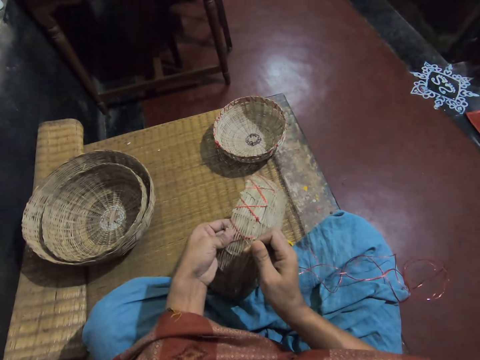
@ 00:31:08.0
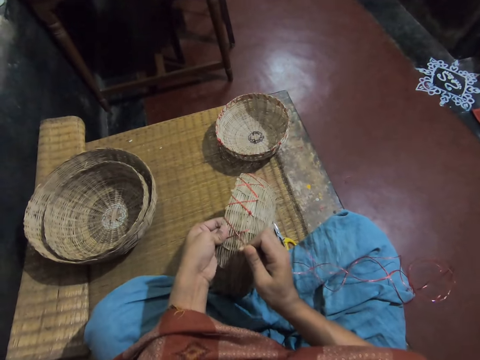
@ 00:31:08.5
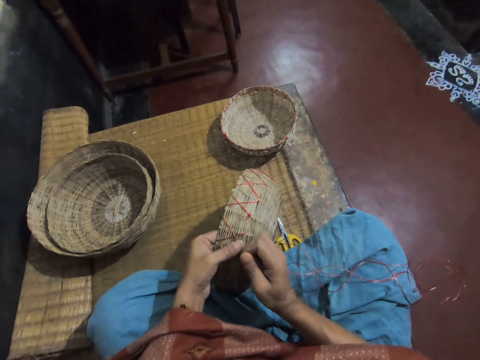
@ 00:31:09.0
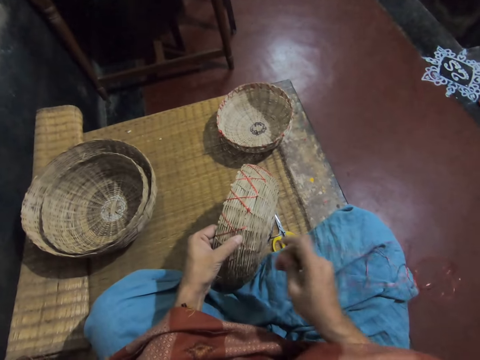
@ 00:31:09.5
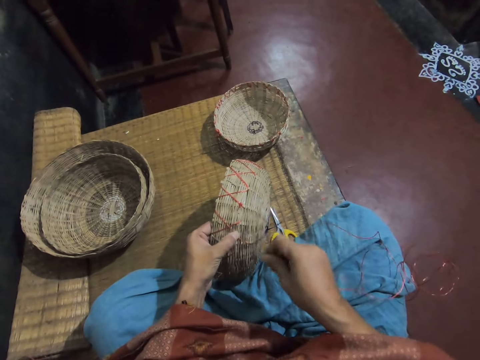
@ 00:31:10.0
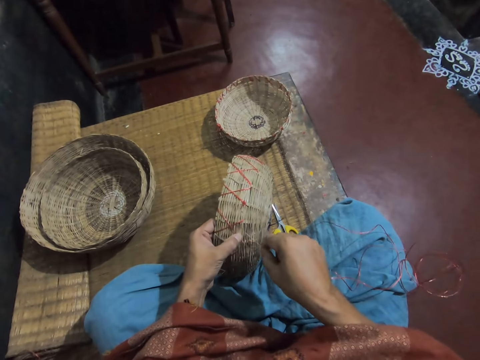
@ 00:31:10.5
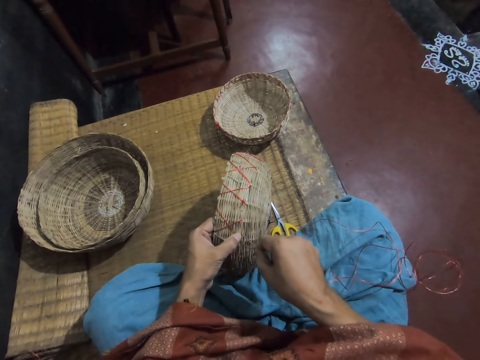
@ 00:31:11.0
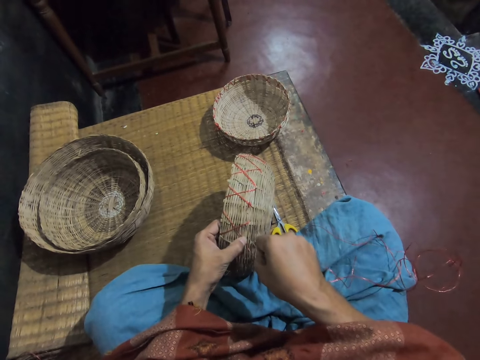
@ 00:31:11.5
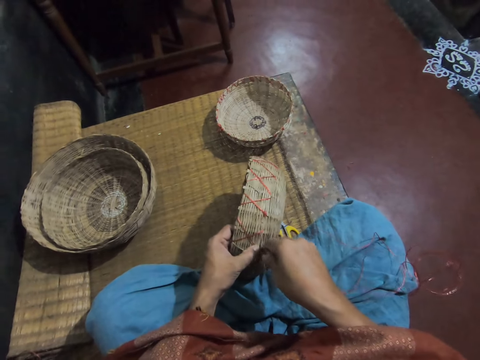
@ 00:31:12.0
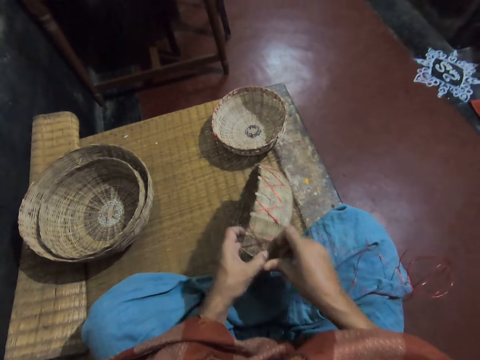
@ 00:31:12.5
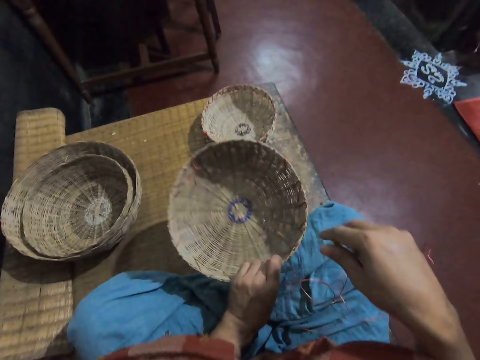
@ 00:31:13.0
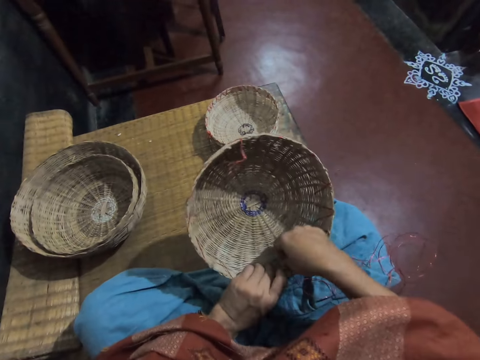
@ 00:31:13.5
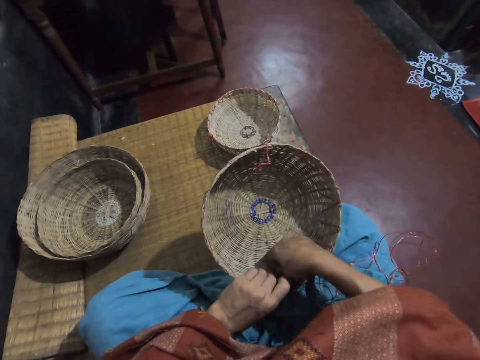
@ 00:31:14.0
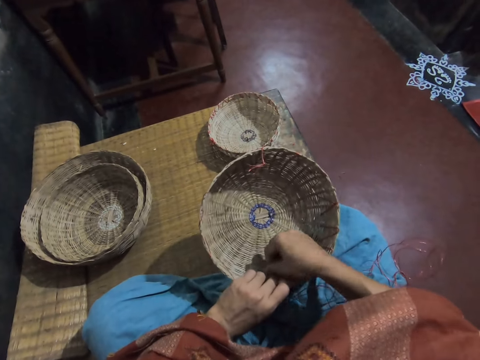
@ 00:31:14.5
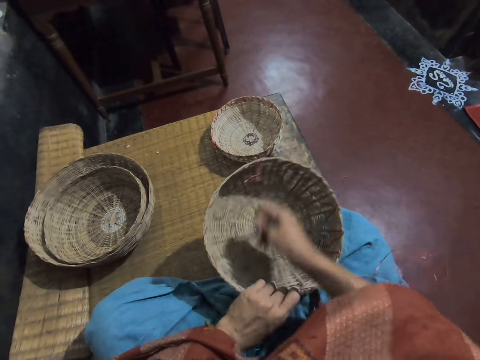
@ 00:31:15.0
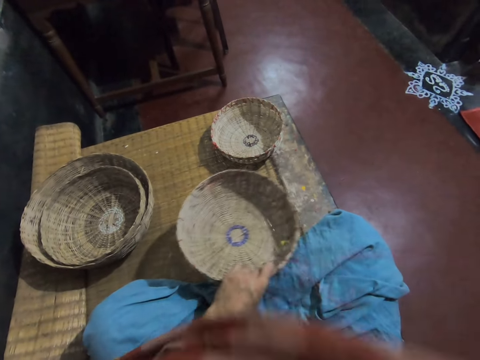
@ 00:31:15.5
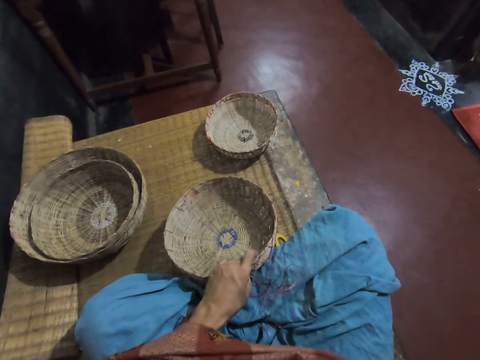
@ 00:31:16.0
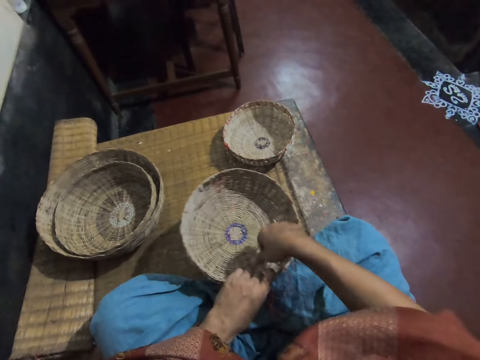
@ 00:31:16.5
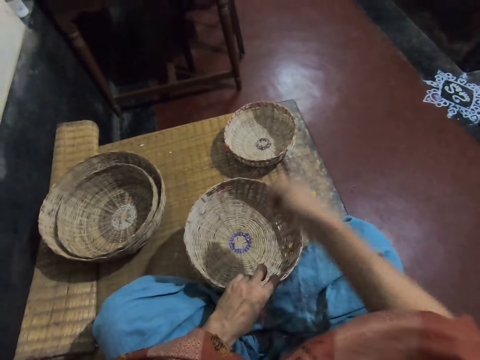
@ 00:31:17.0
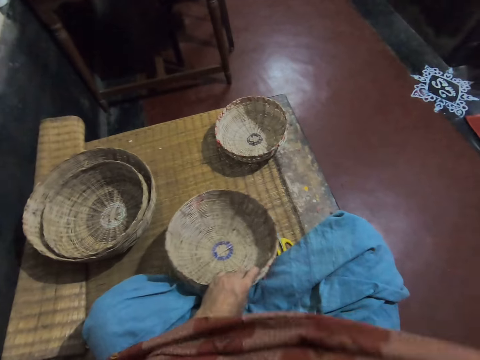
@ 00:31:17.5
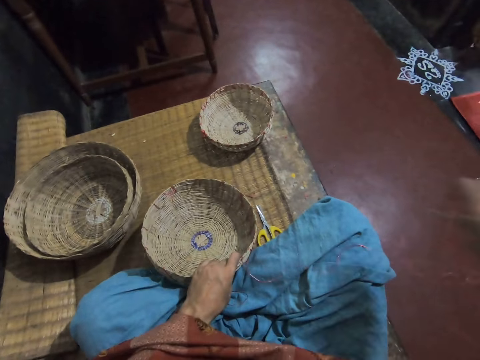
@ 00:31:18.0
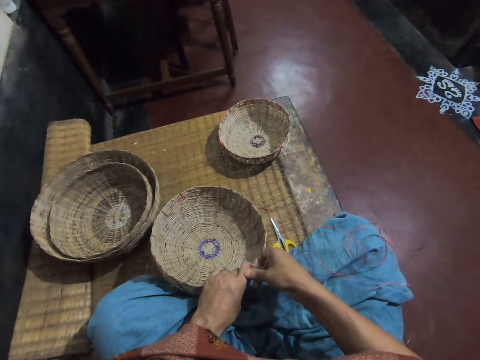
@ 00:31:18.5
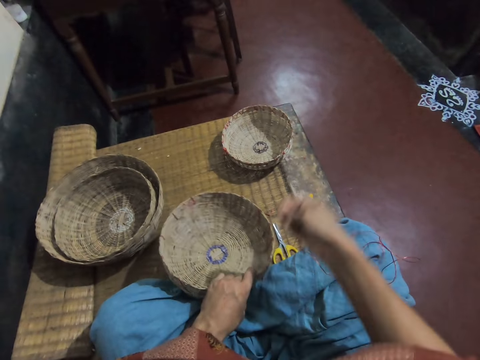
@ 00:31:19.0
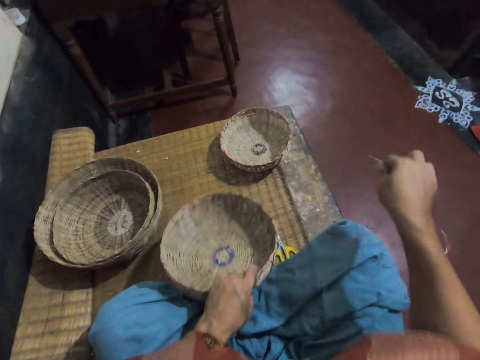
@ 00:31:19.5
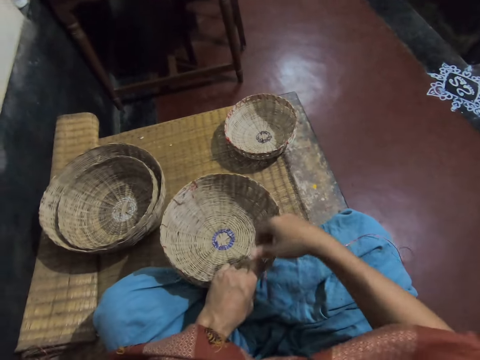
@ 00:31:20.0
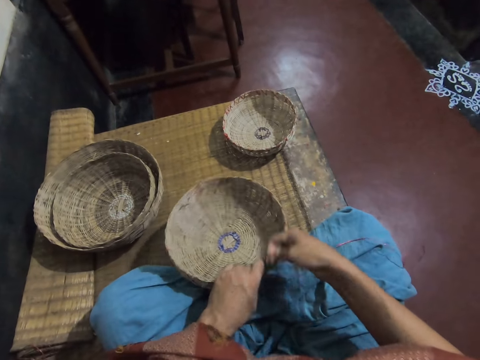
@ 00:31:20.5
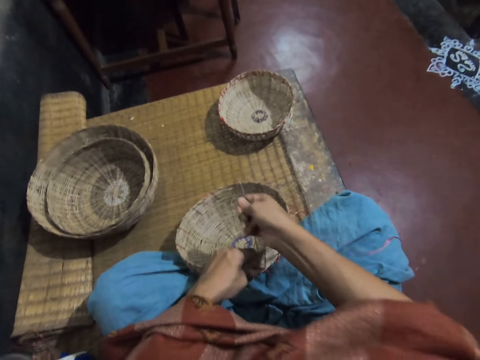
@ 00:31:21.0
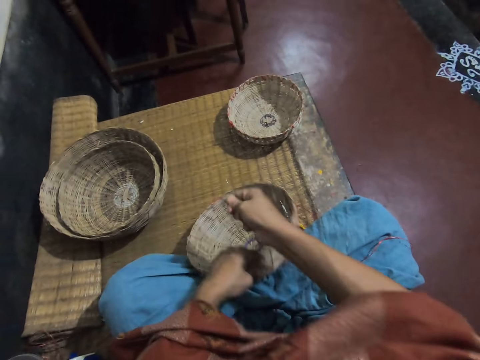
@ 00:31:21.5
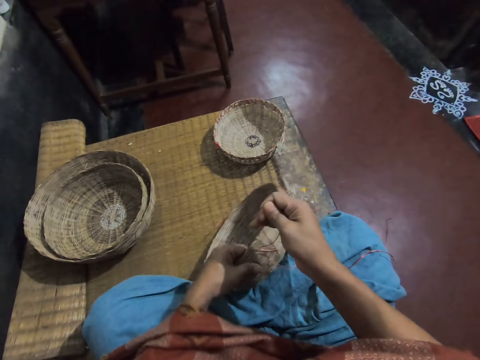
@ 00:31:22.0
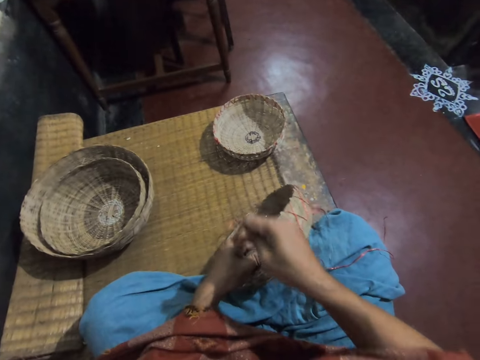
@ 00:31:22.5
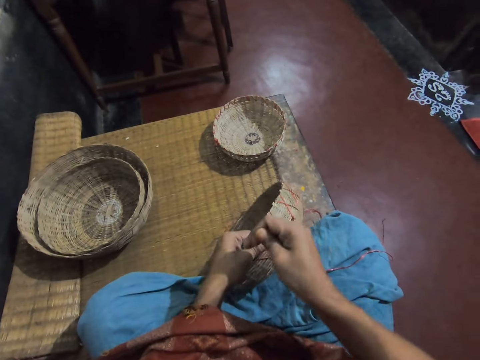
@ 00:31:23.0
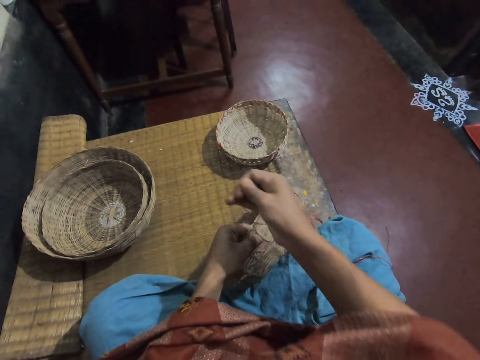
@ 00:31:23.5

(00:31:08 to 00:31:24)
The camera wearer weaves a basket. She turns the basket. She picks a thread on the basket. She pulls the thread with the right hand. She picks a thread in the basket. She pulls the thread. She drops the thread on her lap. She picks a thread, pulls the thread with the right hand, and drops the thread on her lap. She adjusts a thread on the basket.

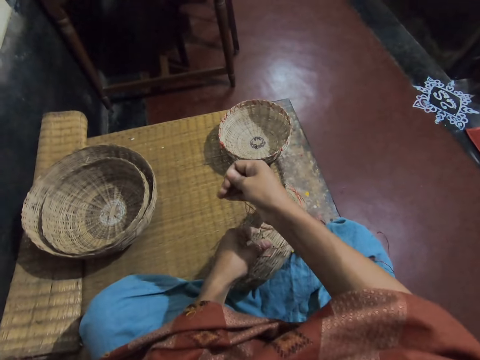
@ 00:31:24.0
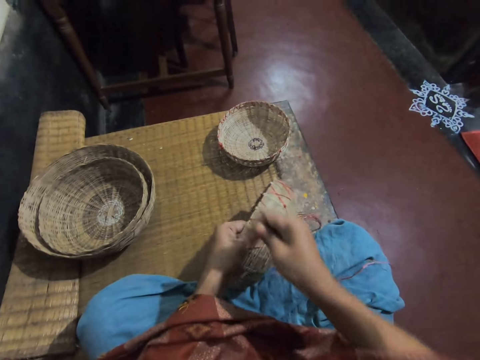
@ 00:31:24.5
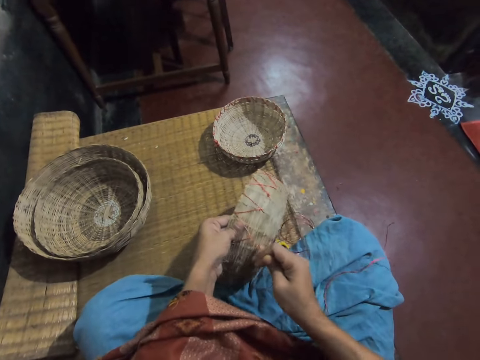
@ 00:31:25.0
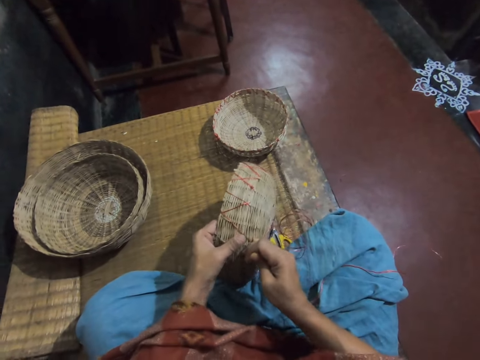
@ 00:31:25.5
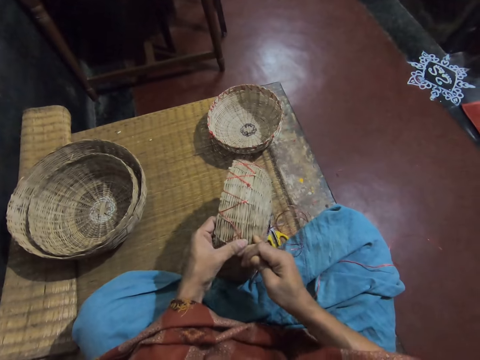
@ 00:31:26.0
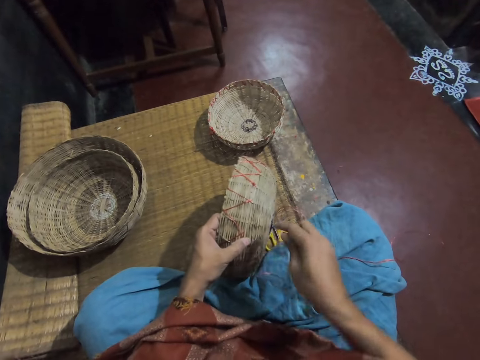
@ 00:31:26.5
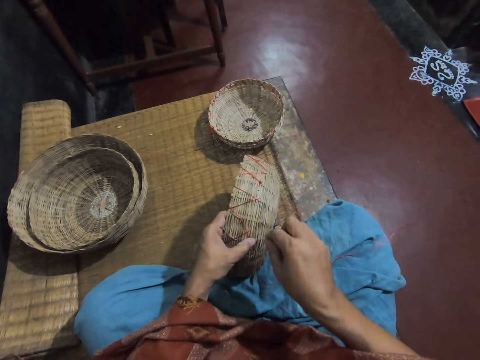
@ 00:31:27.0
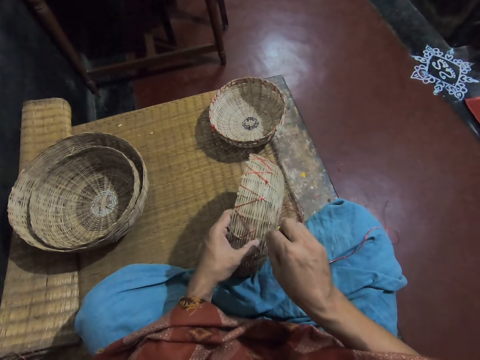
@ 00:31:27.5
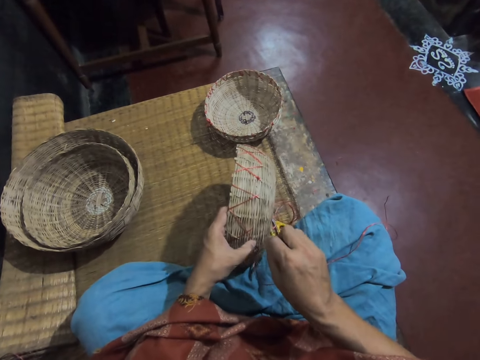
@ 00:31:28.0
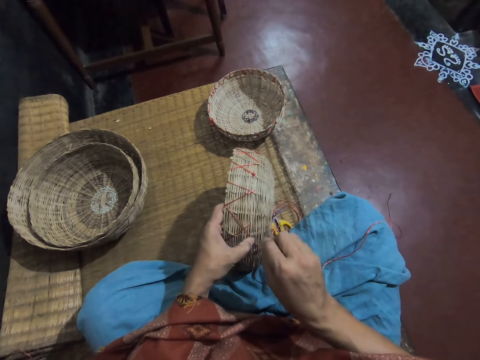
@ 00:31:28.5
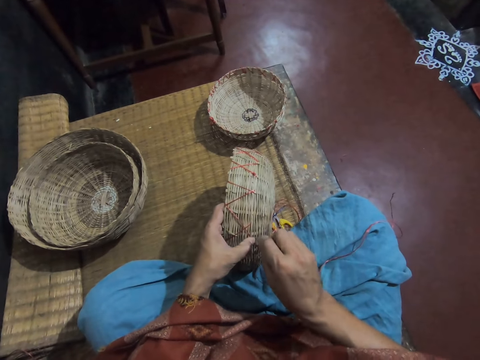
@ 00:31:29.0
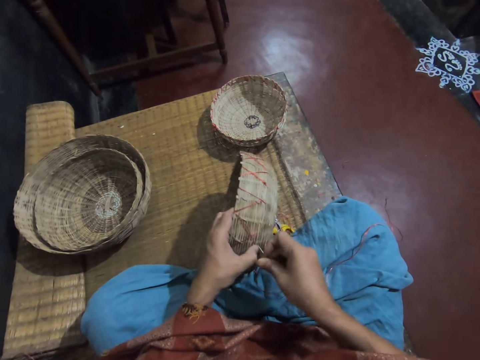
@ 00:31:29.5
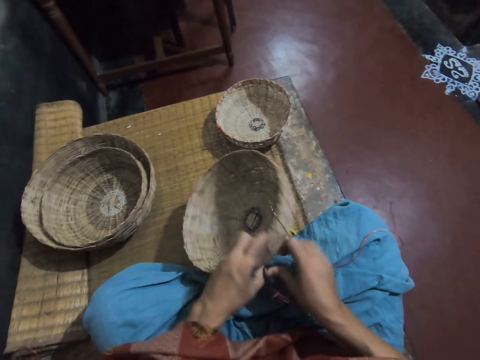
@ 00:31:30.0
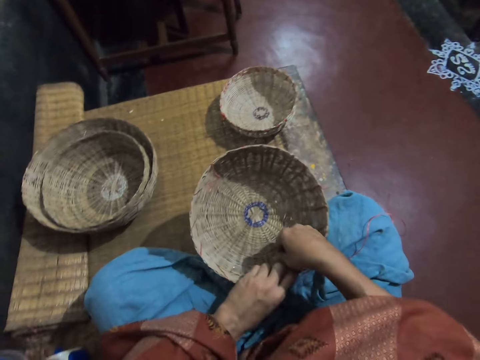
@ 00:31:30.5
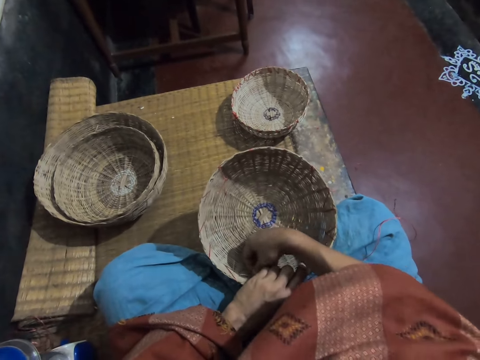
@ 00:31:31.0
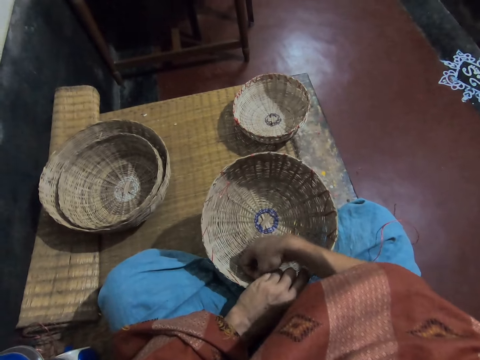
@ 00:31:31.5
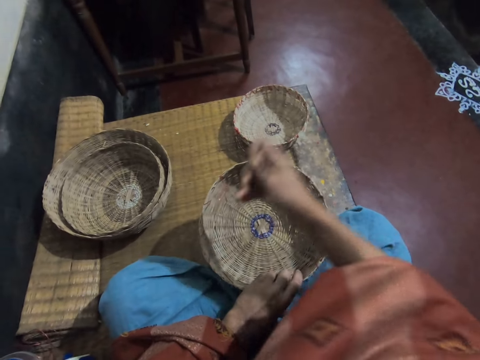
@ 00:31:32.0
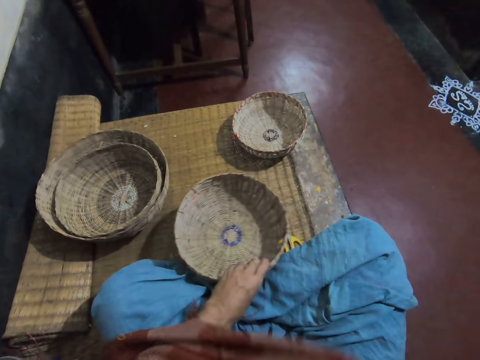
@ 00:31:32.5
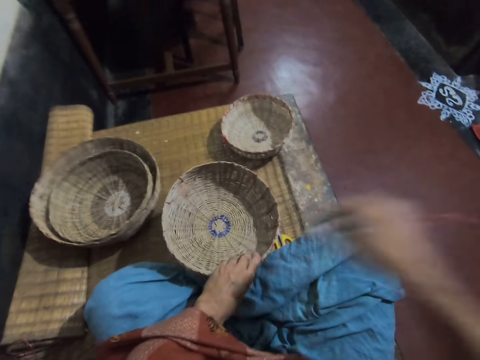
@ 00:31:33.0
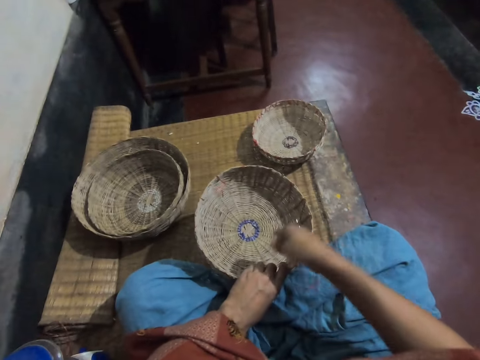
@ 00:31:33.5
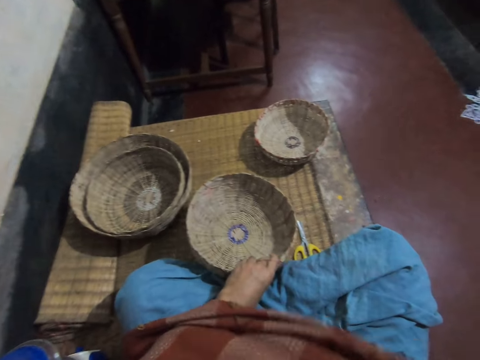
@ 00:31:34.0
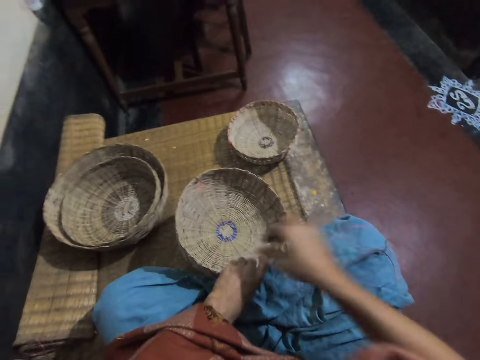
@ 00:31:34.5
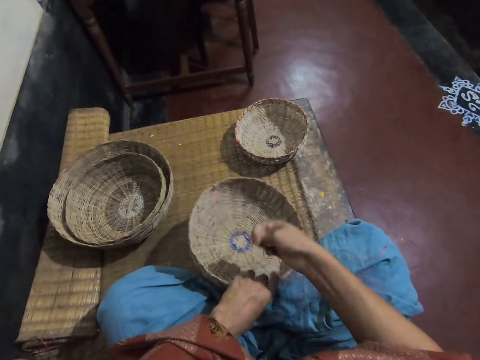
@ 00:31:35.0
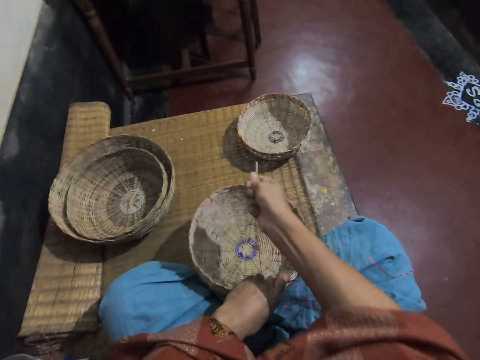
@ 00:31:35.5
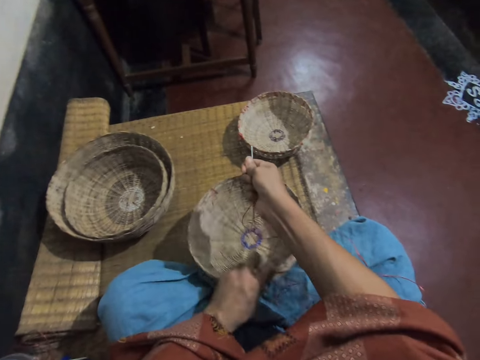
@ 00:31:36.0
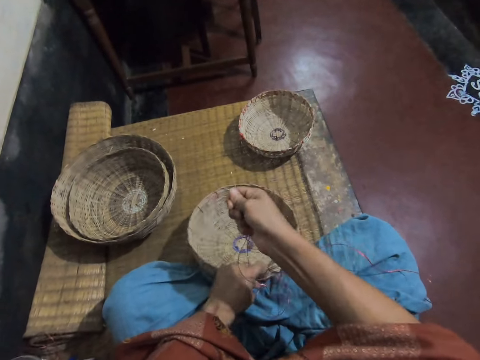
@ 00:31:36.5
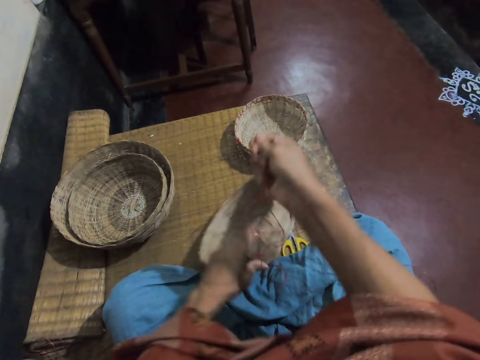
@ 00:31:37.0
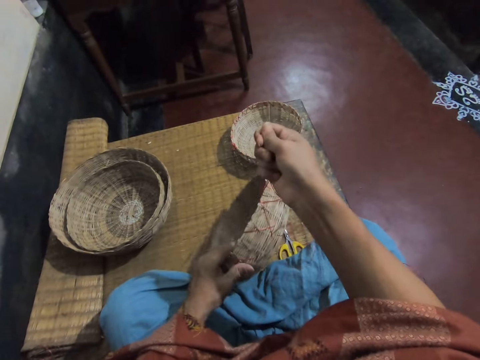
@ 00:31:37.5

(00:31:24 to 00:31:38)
The camera wearer weaves the basket. They turn the basket. They pick a thread. They pull the thread with the right hand. They pick the thread. They pull the thread with the right hand. They adjust a thread on the basket.
